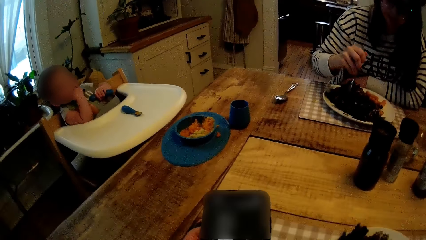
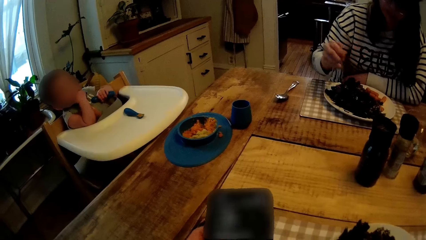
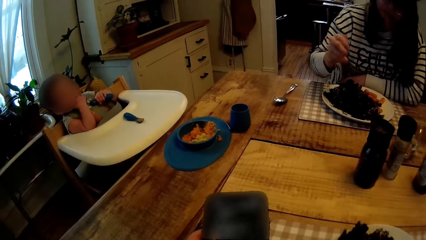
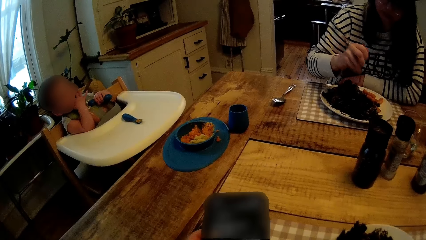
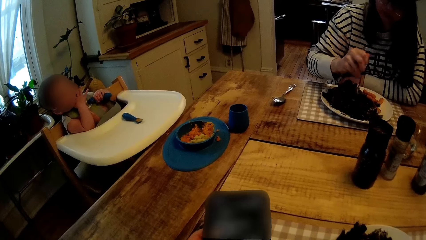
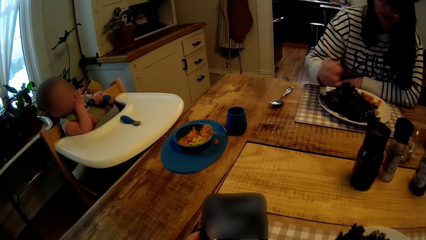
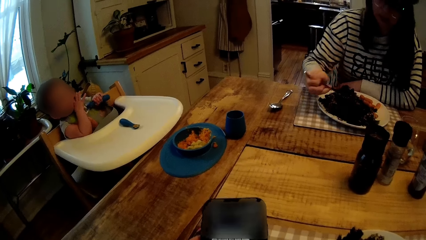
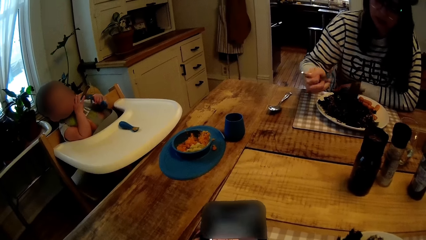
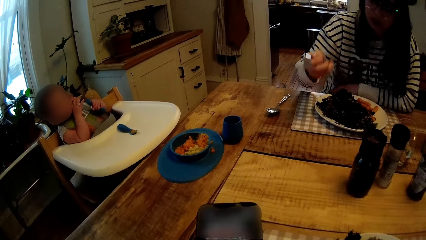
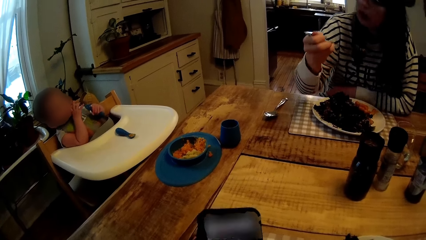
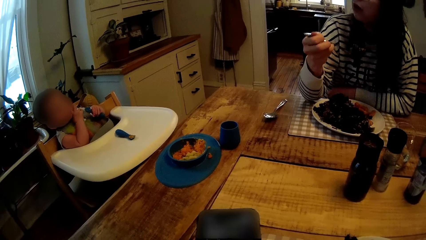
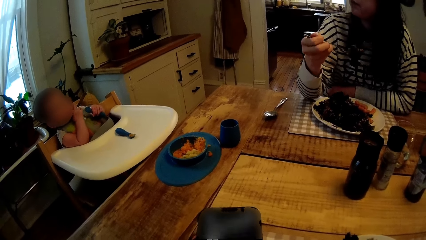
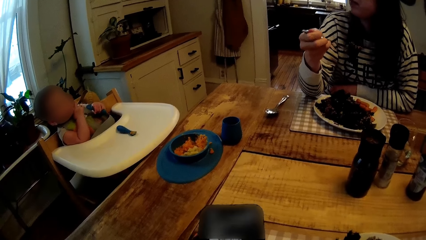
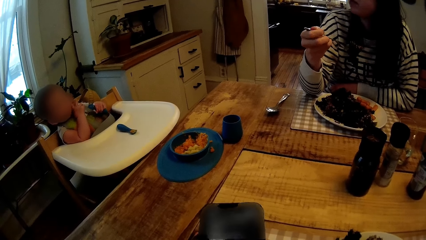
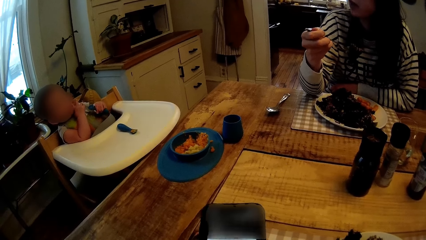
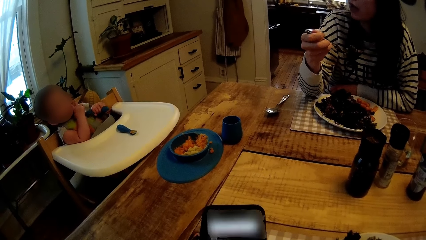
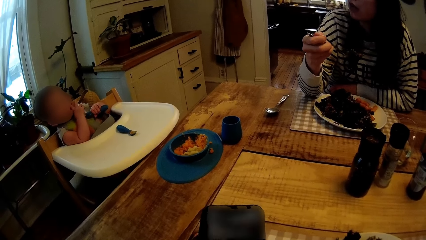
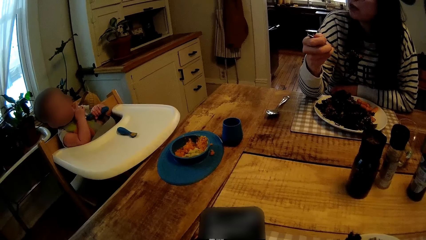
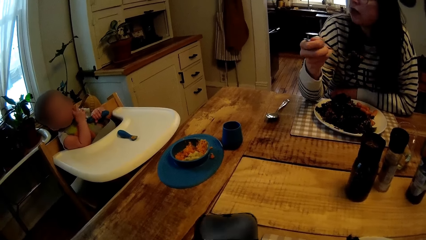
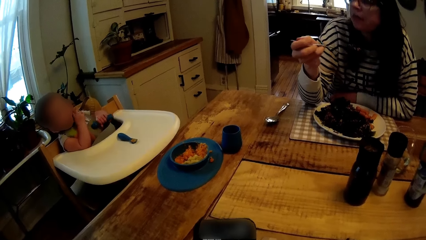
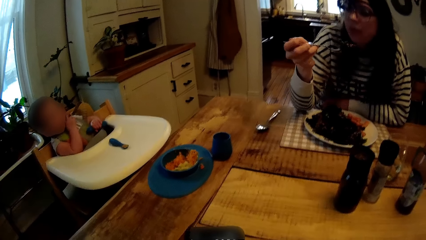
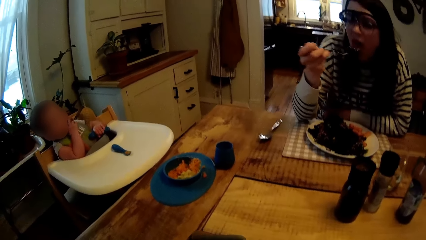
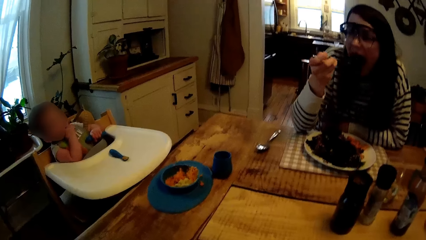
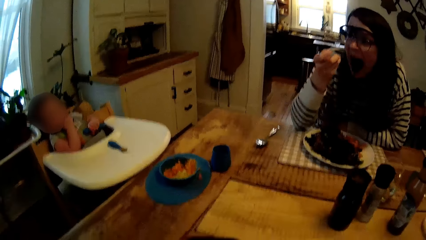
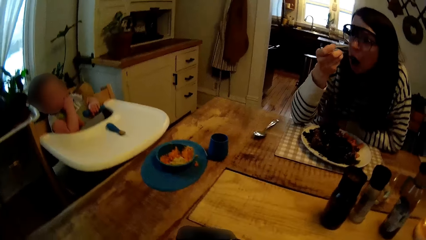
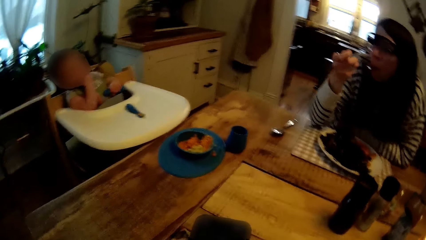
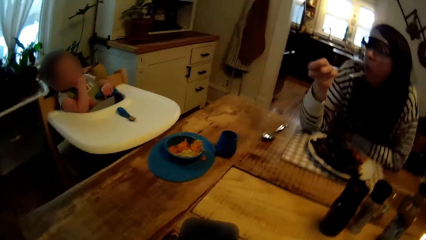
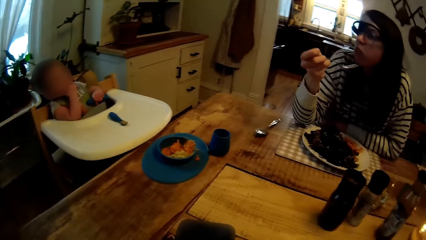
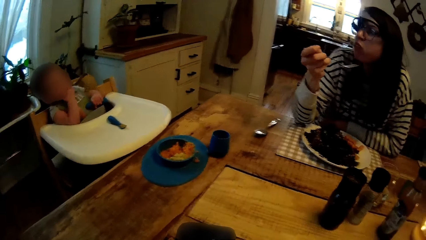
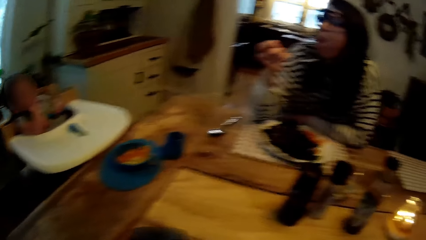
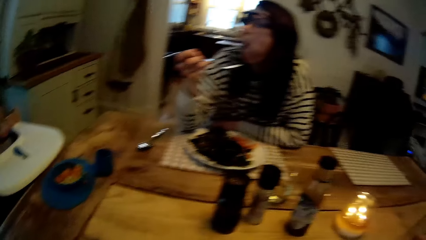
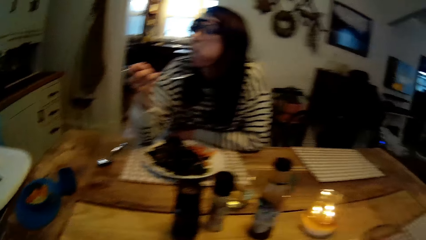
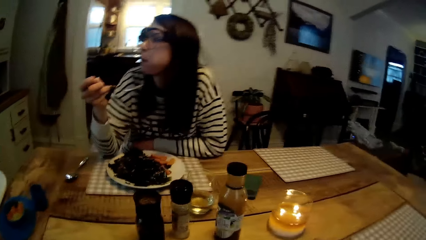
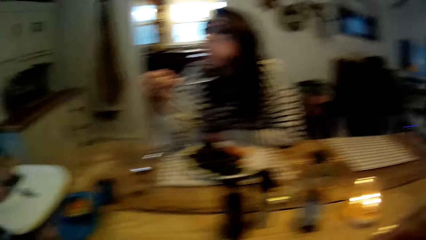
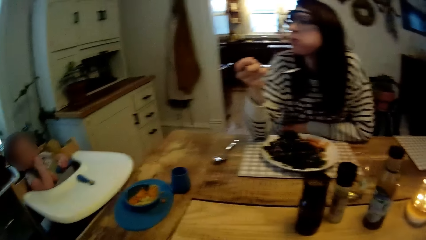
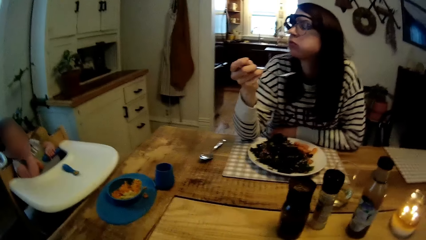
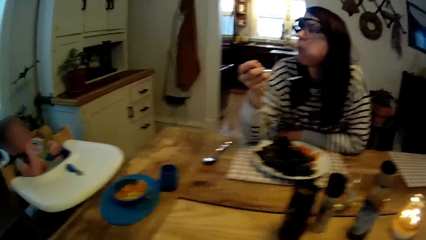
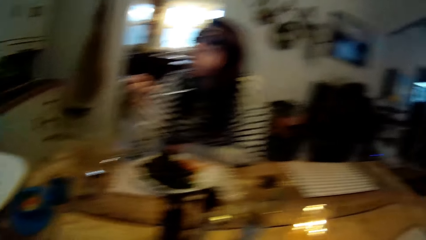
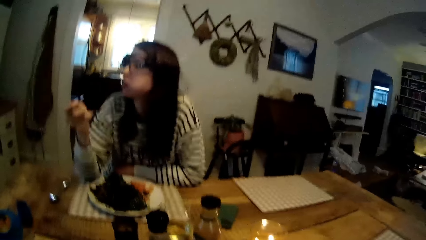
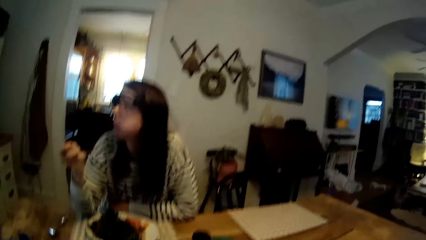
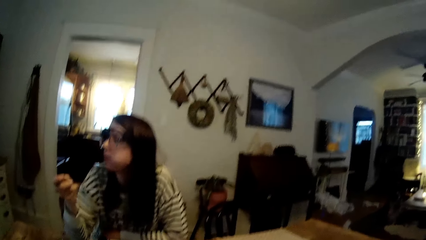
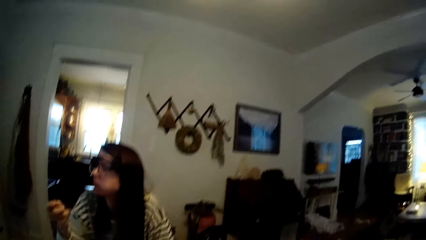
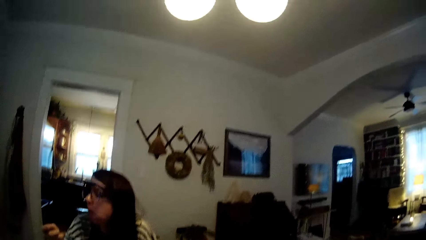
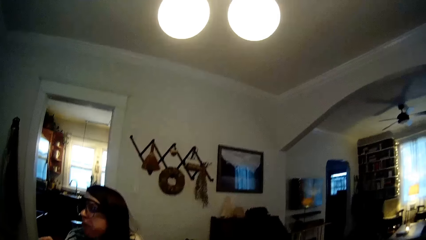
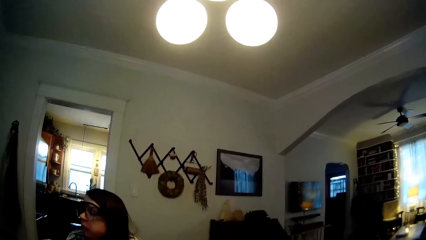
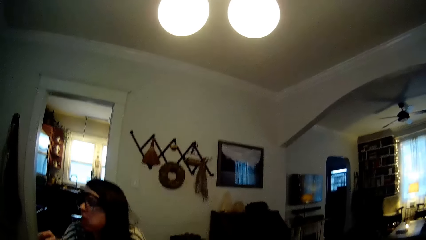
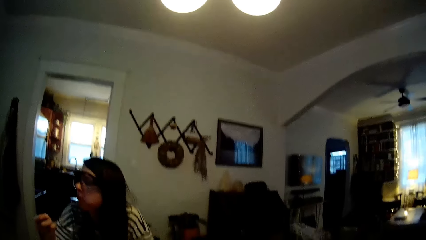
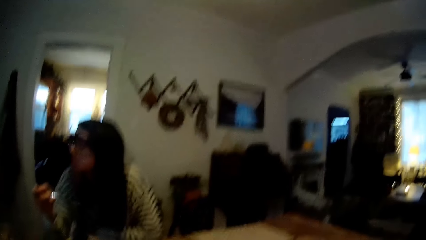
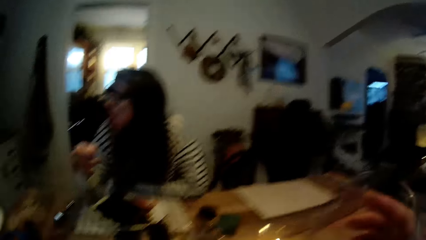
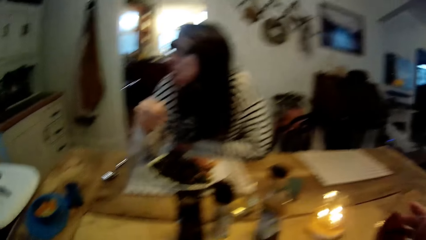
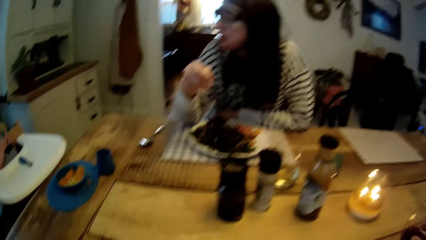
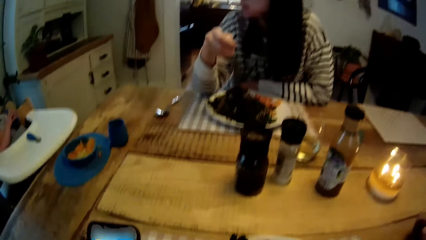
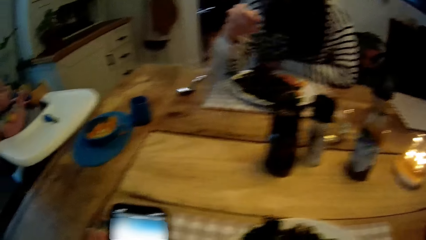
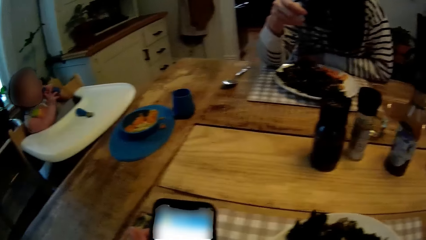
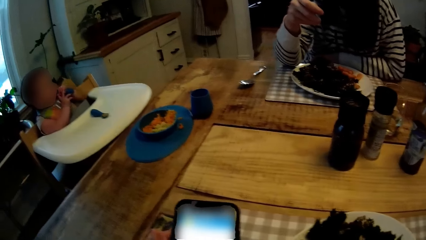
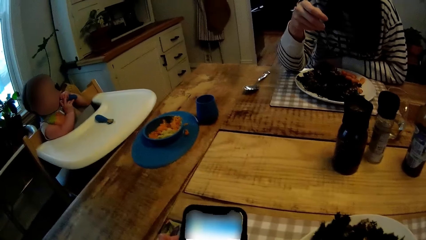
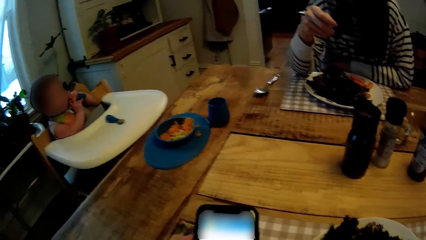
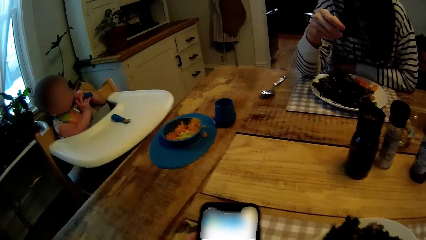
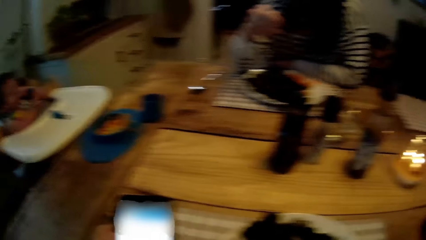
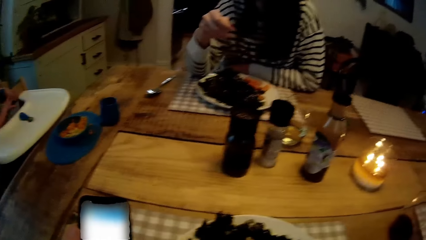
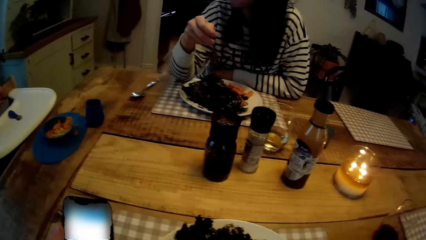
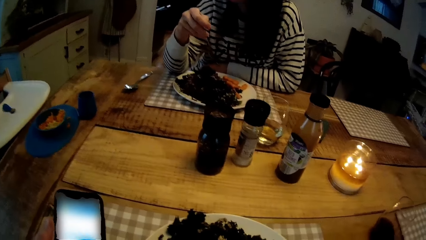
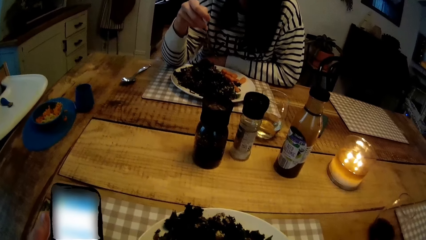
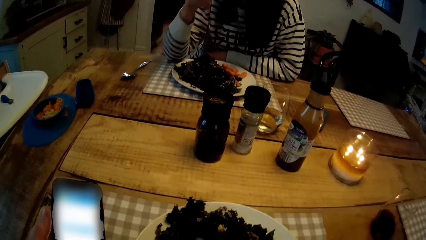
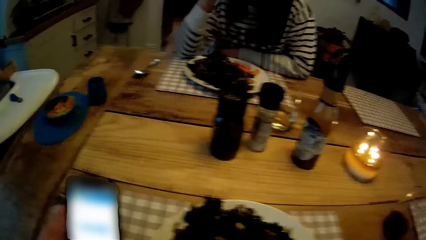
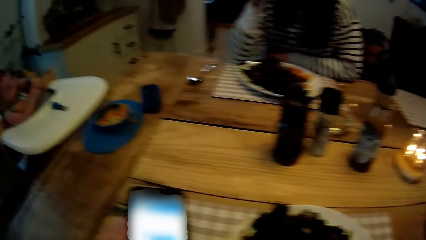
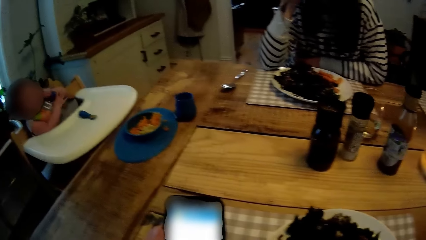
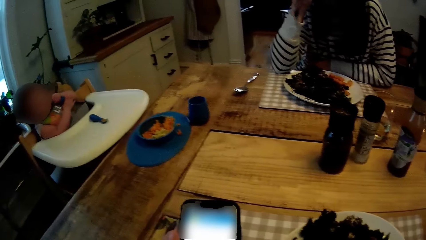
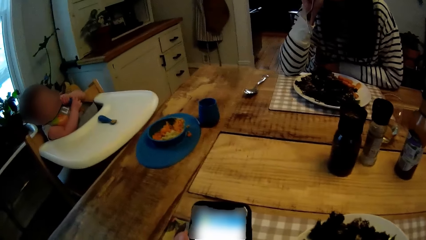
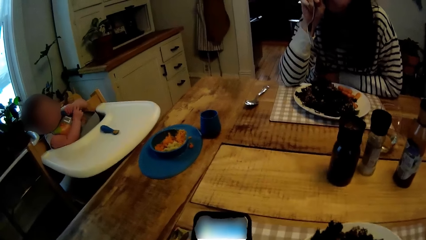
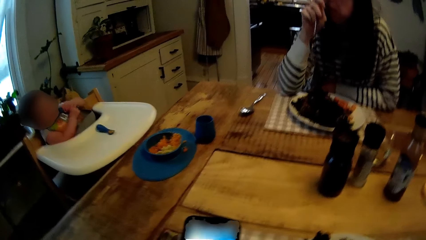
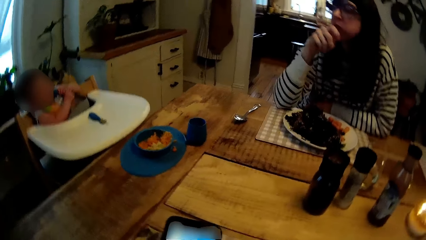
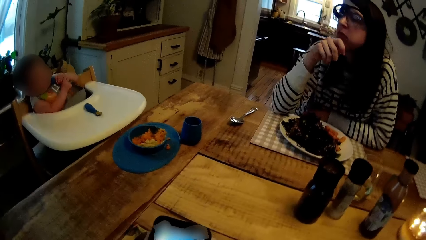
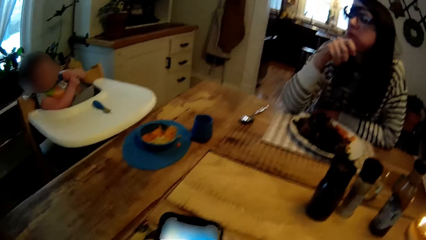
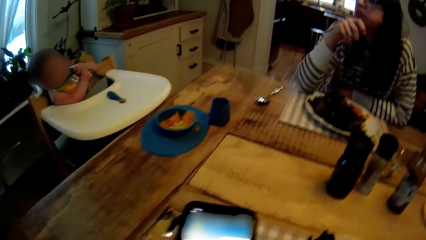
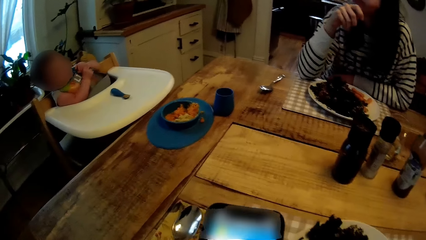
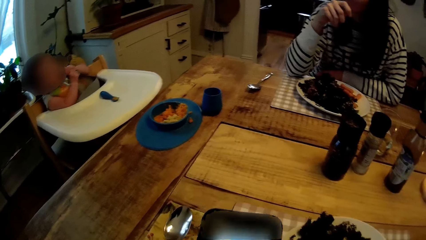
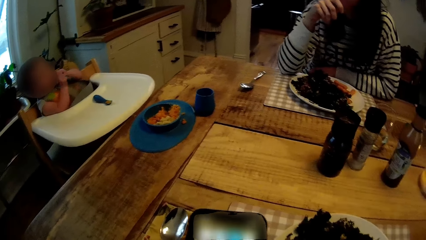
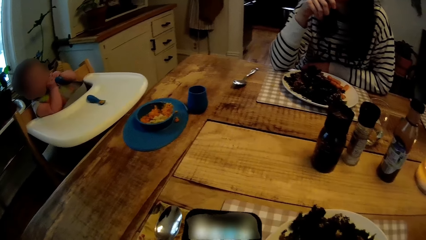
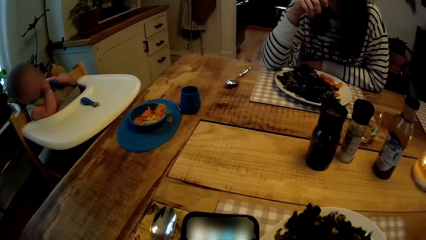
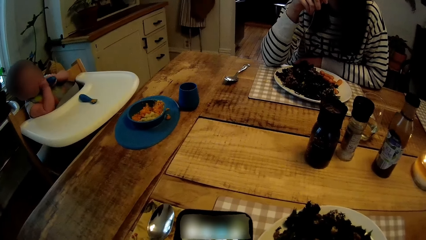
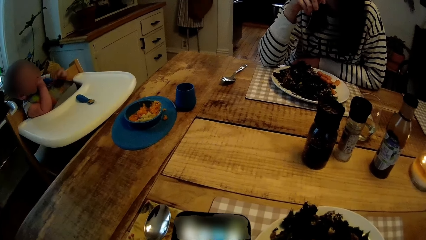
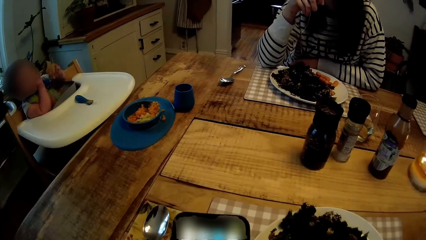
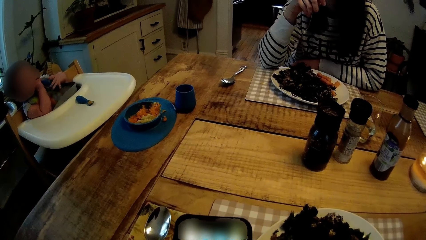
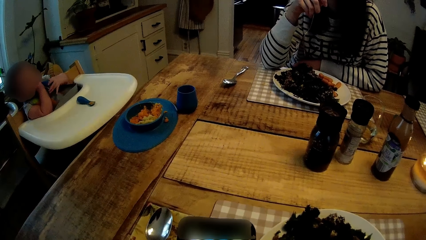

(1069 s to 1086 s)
The woman eats the vegetable from the fork in her right hand. The camera wearer places a glass cup on the table with his right hand. He presses the phone in his left hand.
